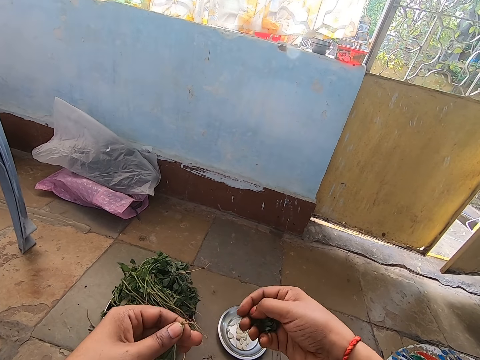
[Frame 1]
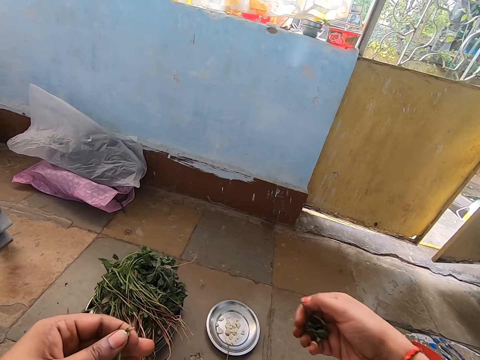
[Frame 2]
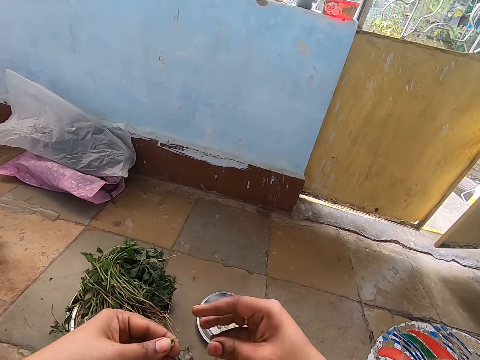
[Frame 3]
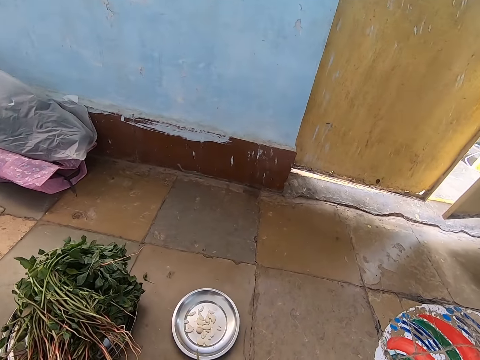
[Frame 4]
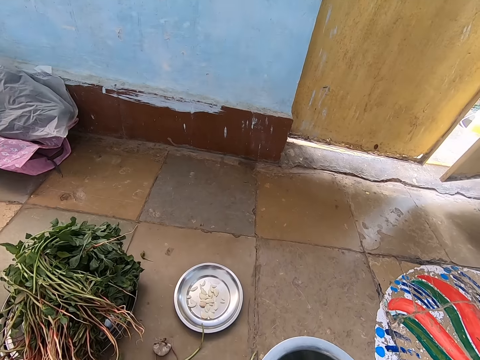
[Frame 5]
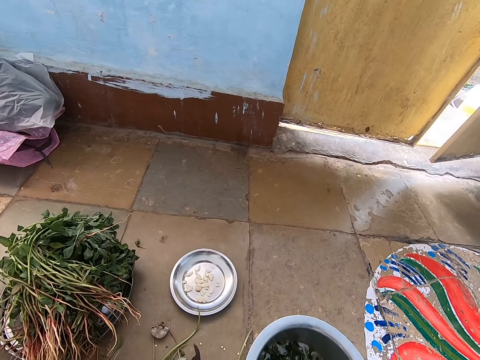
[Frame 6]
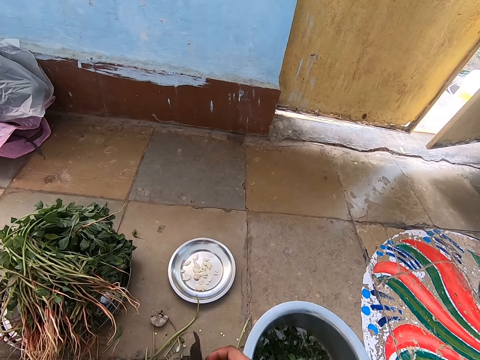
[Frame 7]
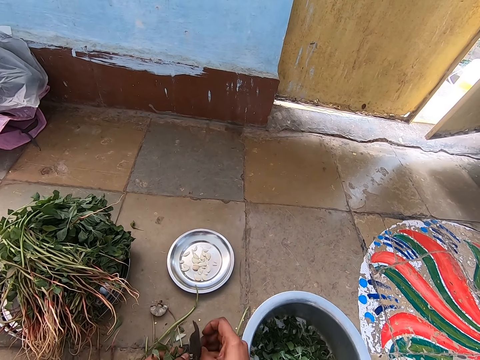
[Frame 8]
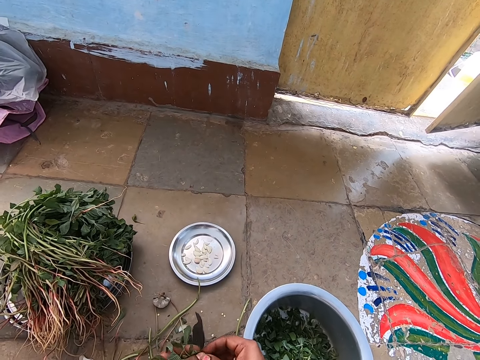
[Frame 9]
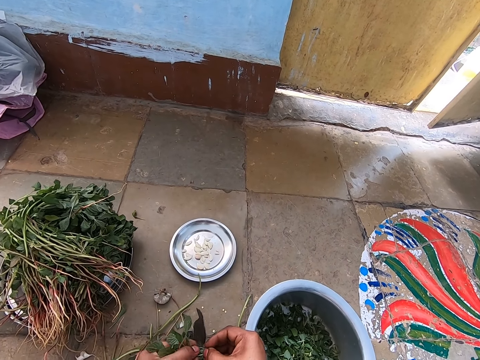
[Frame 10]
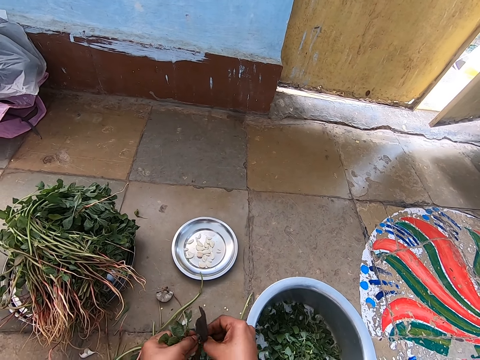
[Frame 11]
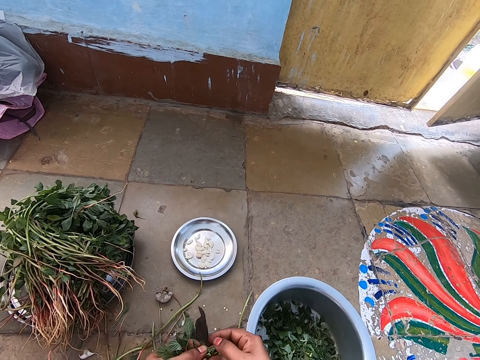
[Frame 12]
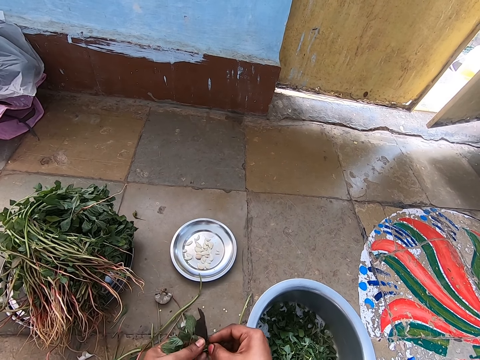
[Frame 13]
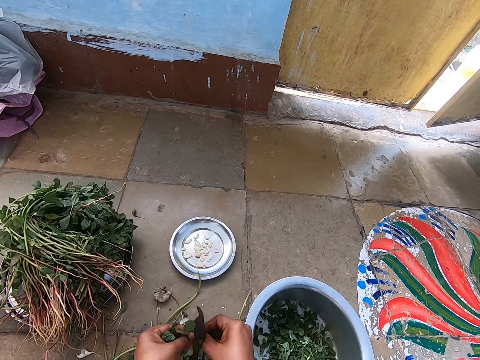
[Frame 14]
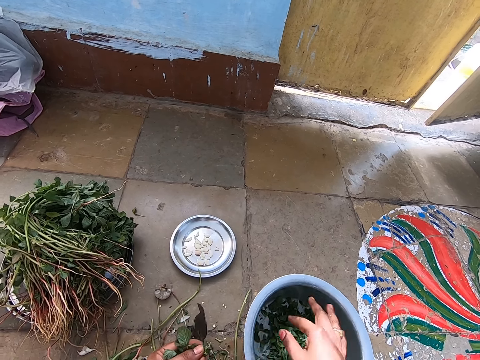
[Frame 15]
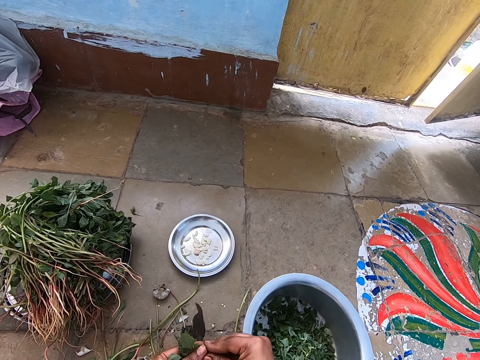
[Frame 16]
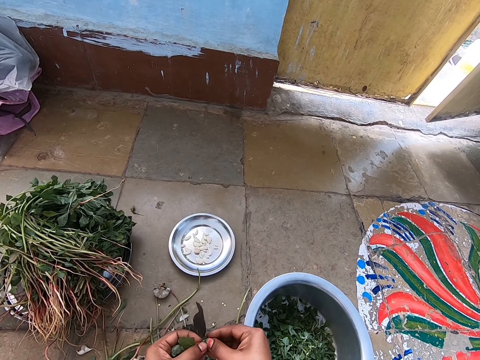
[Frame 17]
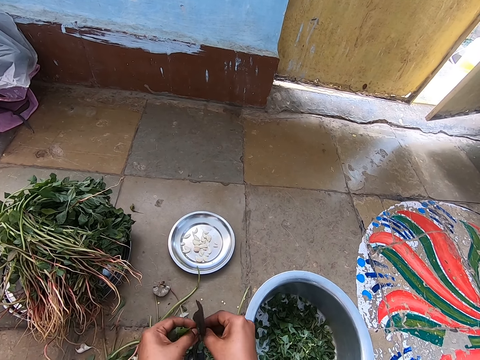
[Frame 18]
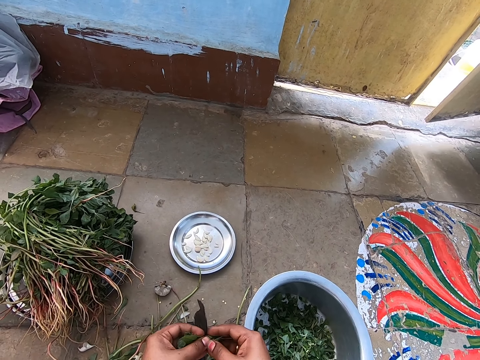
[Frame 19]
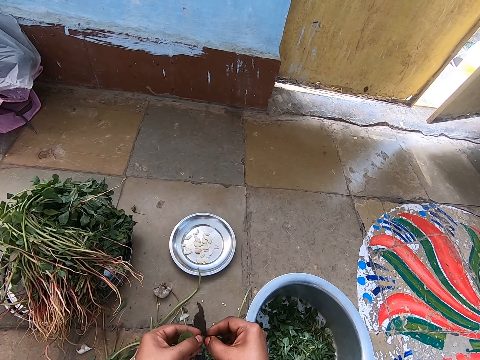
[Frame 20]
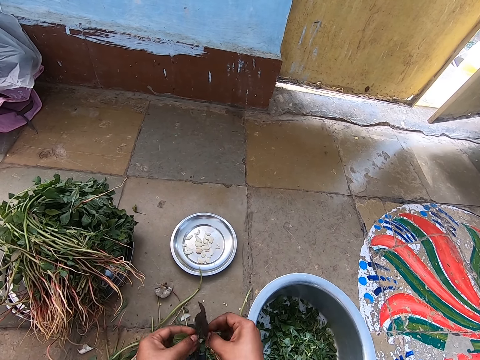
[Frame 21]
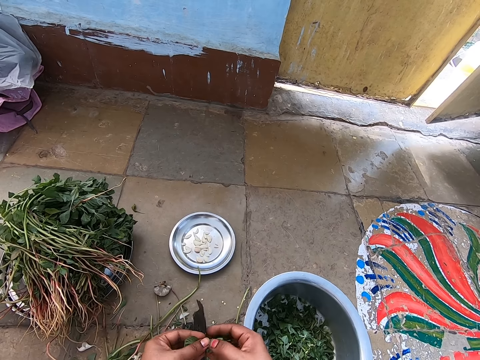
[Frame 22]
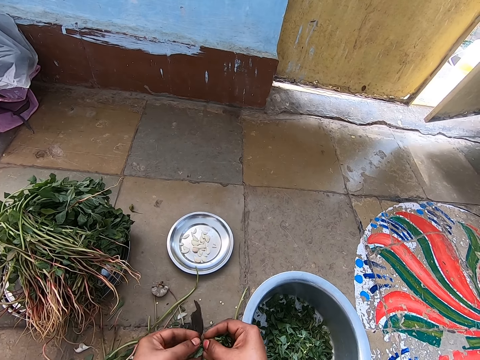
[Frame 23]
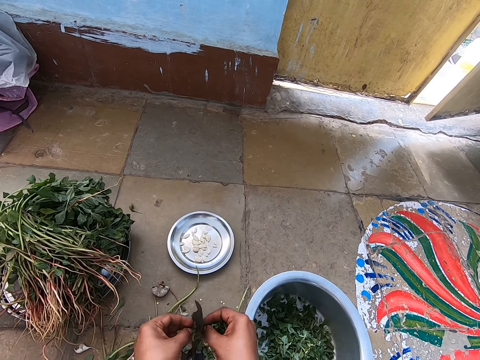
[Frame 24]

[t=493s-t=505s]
The camera wearer drops the leaf stick on the floor with her left hand. She drops the leaves in her right hand in the bowl. She holds the leaves with both hands. She cuts the leaves with the leaf cutter on the floor with both hands. She puts the leaves in the bowl on the floor with her right hand. She holds the leaves in her left hand with both hands. She cuts the leaves with the leaf cutter on the floor with both hands.

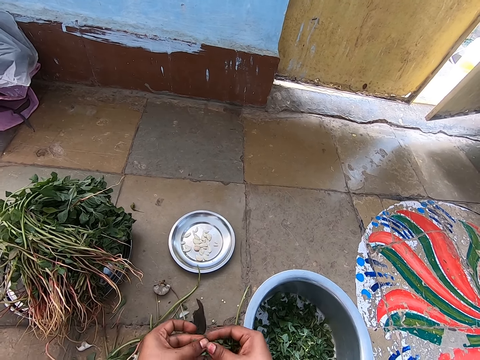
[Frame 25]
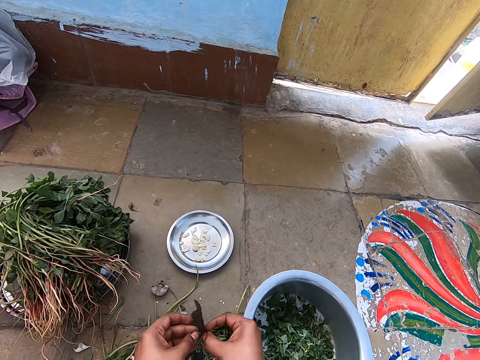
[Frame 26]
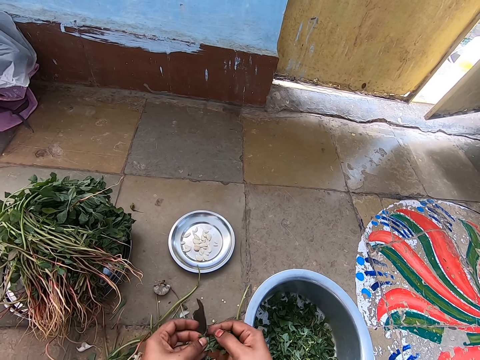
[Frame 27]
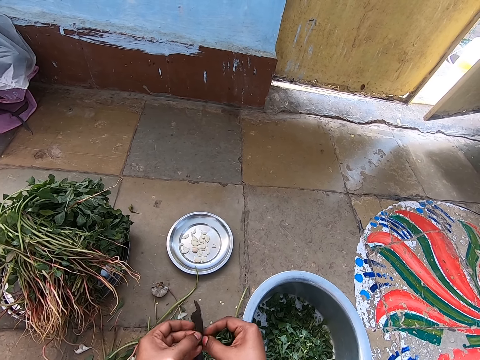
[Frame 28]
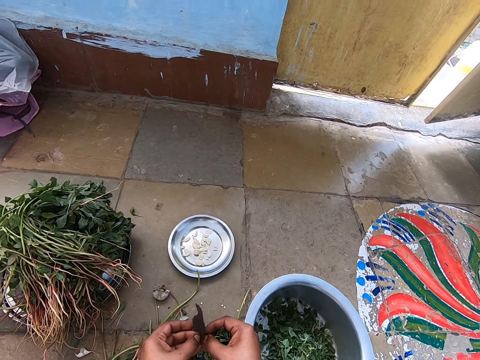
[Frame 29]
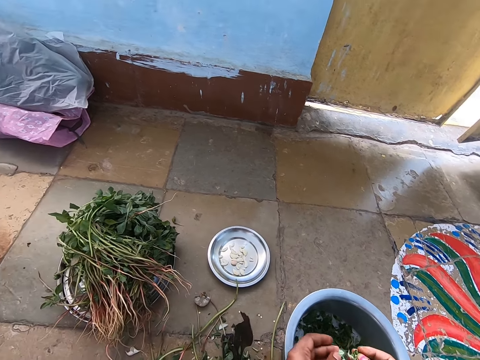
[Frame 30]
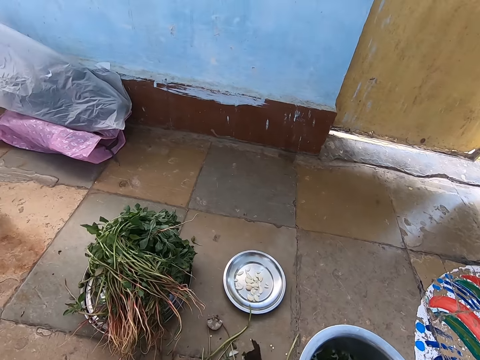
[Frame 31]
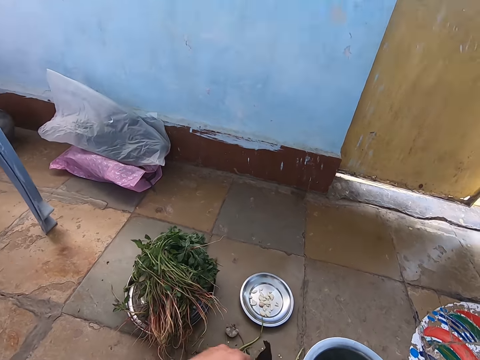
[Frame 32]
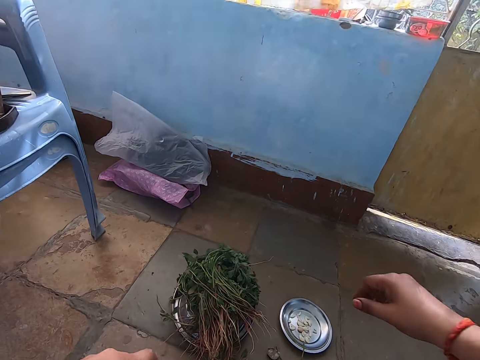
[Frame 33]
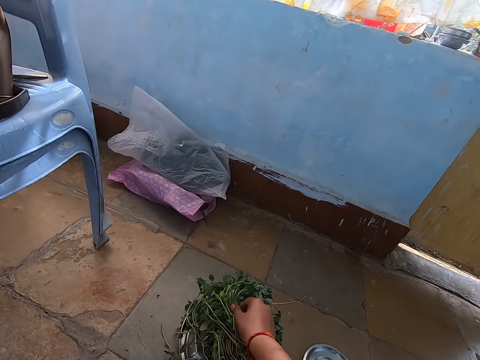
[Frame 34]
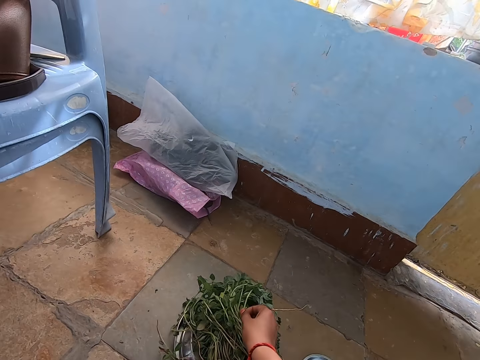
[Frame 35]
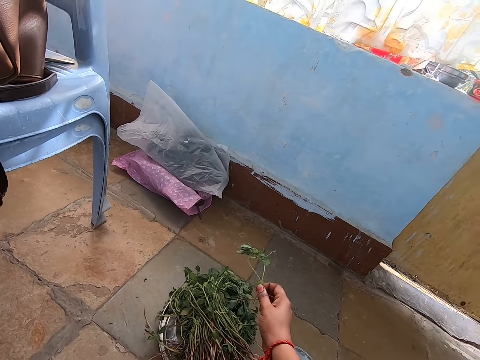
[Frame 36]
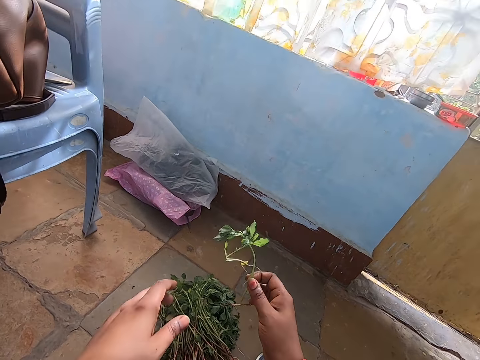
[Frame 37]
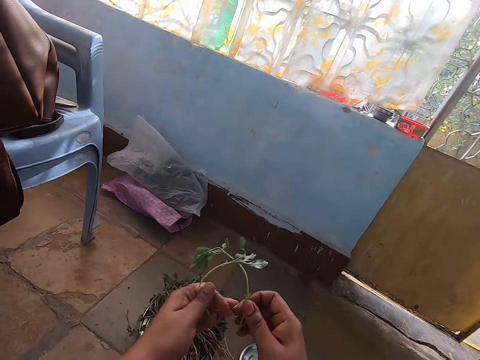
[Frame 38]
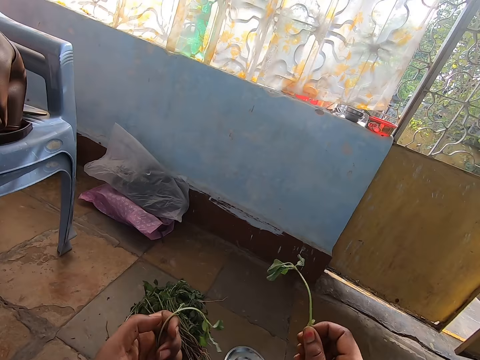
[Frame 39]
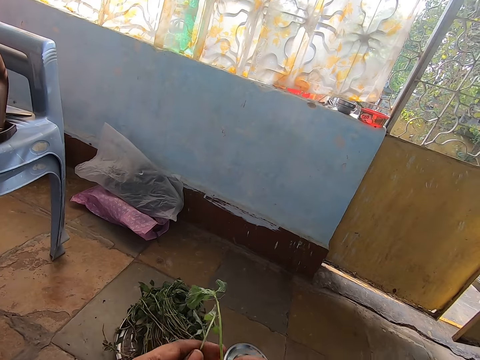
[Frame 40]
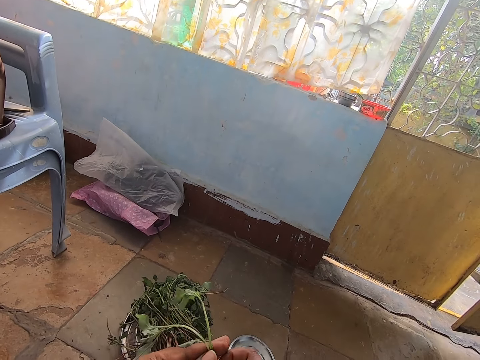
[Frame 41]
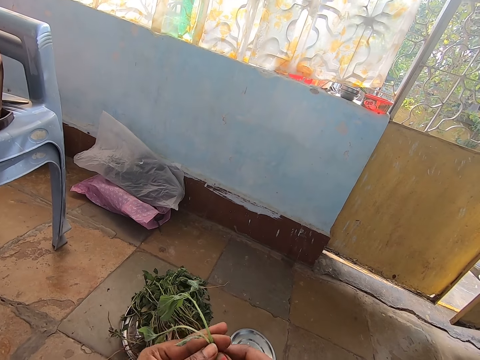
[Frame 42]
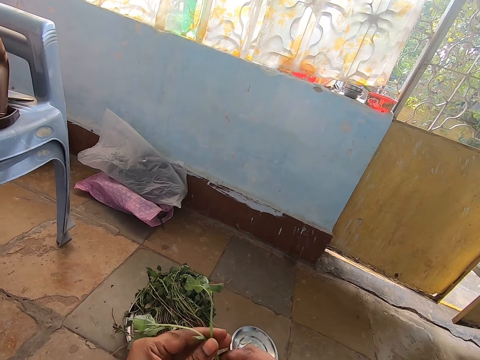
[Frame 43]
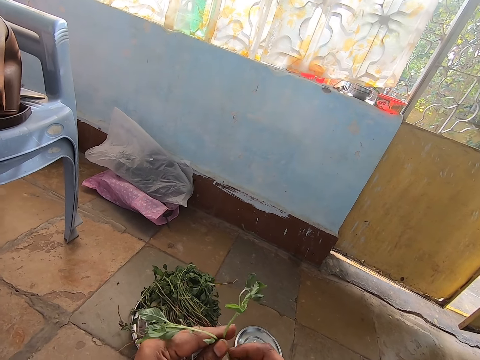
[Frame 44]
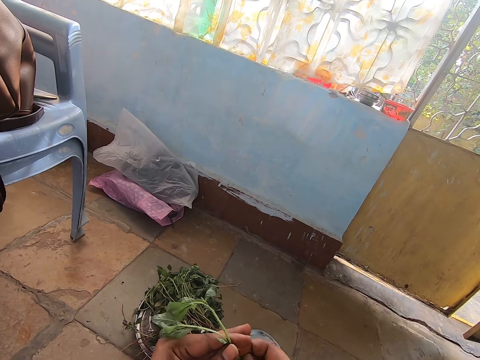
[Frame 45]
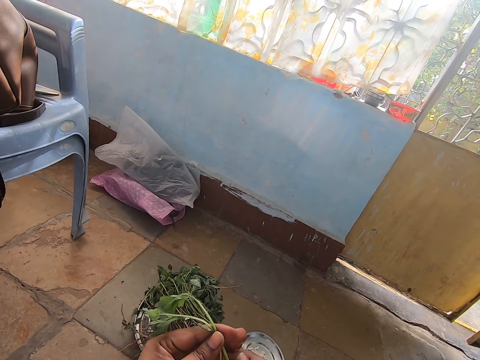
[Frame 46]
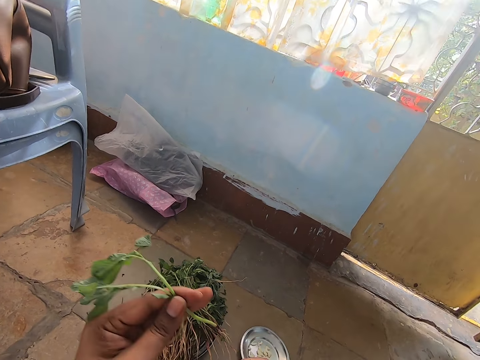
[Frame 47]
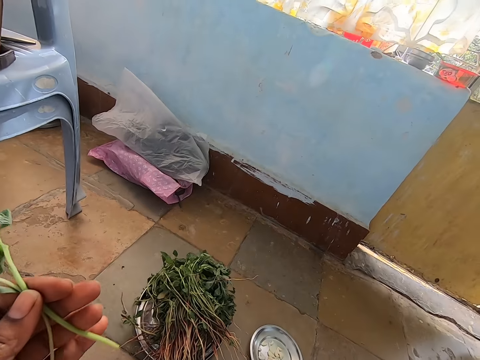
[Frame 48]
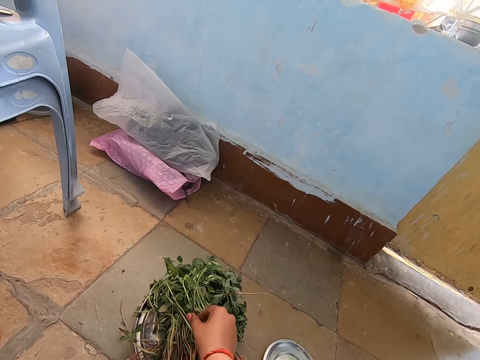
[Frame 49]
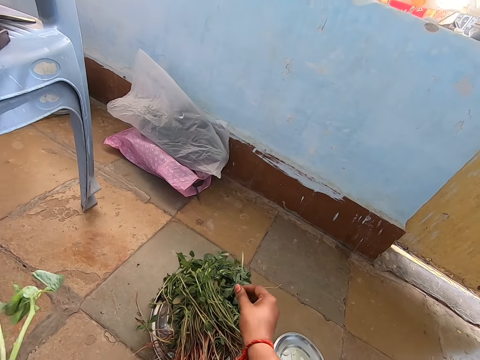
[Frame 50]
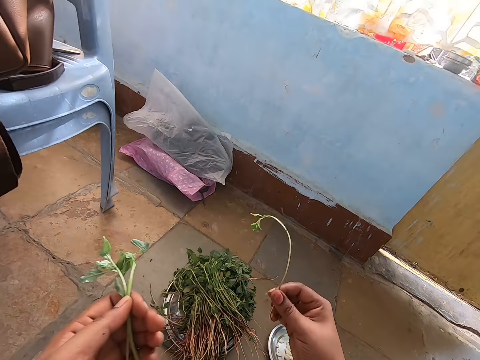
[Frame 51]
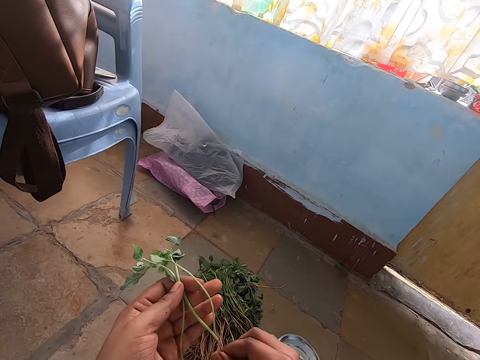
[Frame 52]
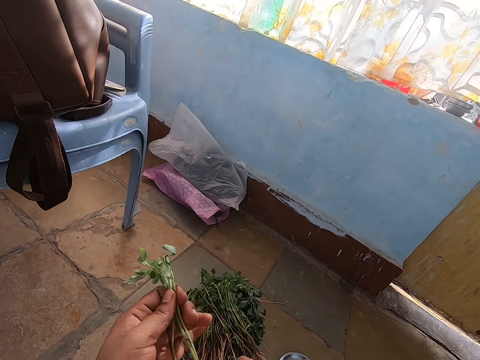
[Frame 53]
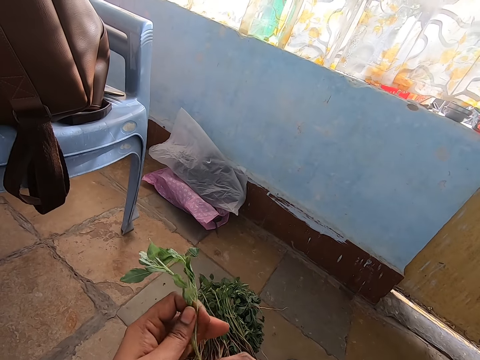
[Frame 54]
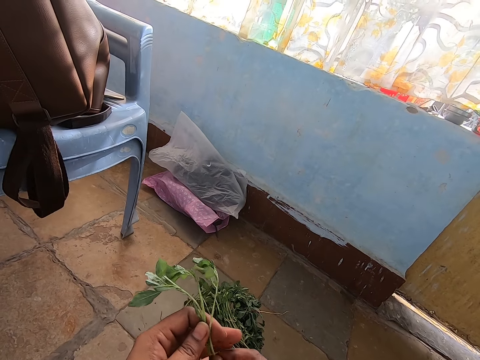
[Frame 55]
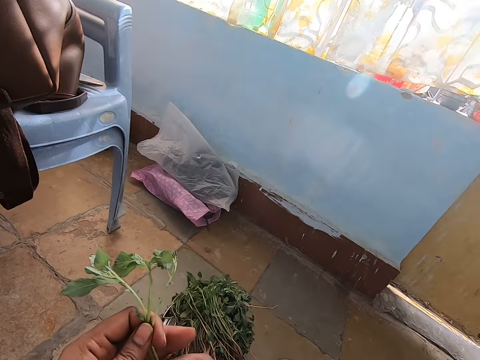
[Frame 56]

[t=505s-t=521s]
The camera wearer puts the leaves in the bowl on the floor with both hands. She picks up a leaf stick from the tray on the floor with her right hand. She separates the leaf stick with both hands. She holds the leaf stick with both hands. She cuts the stem off. She picks up a leaf stick from the tray on the floor with her right hand. She holds the leaf stick with her left hand.
